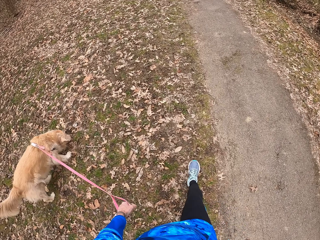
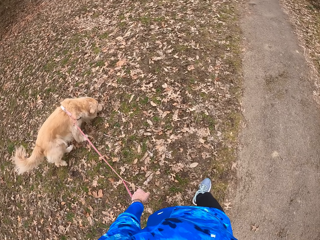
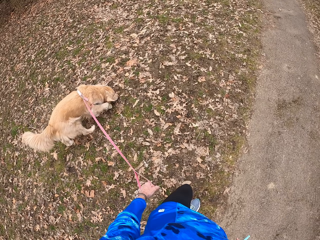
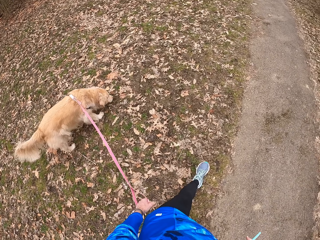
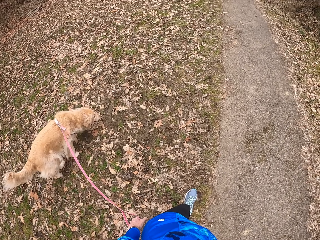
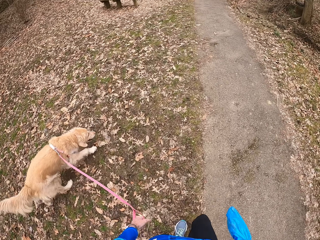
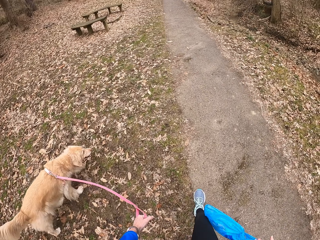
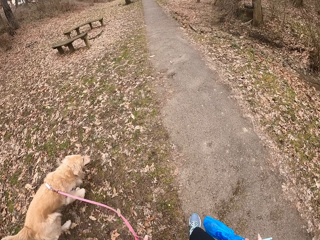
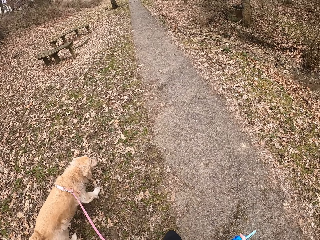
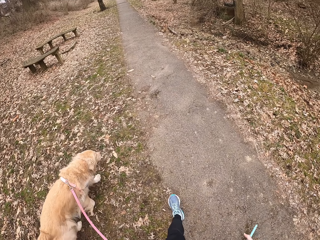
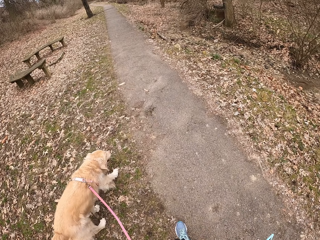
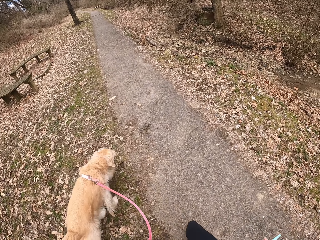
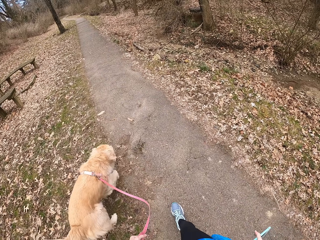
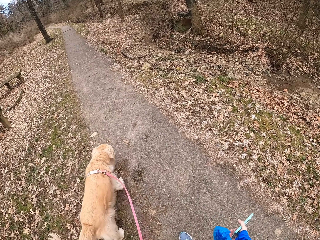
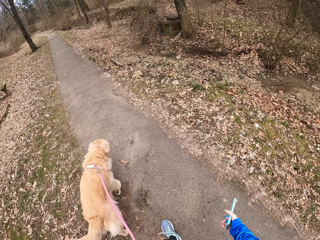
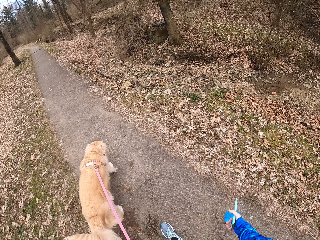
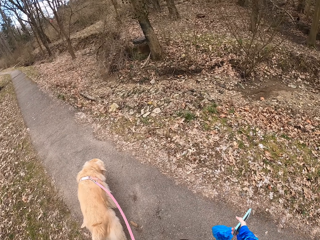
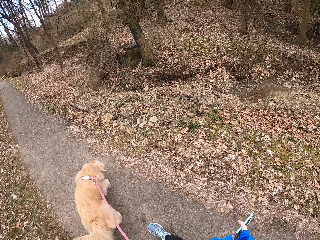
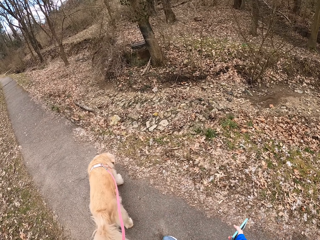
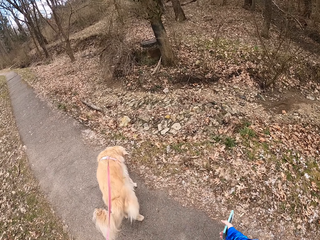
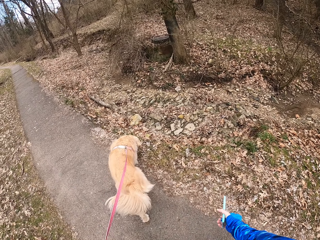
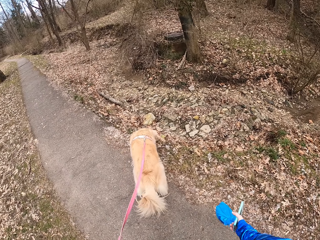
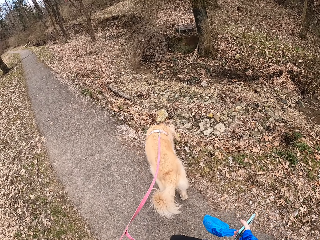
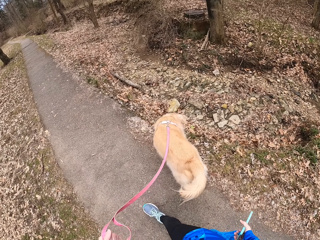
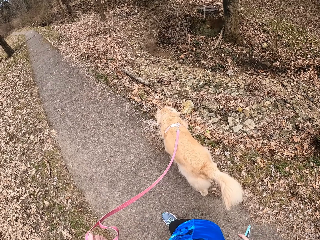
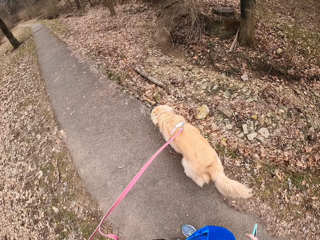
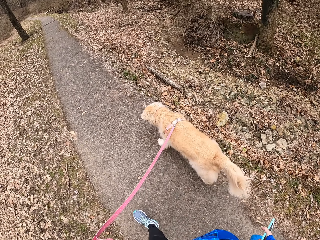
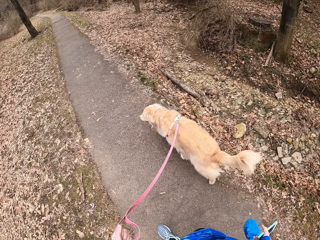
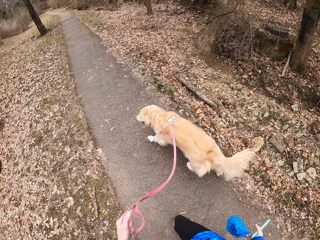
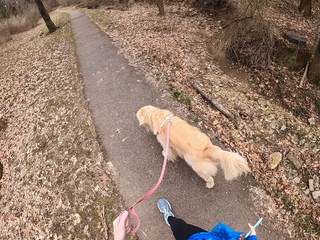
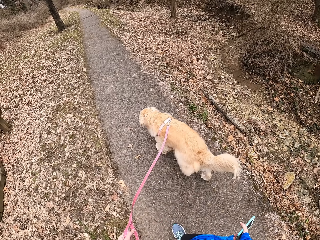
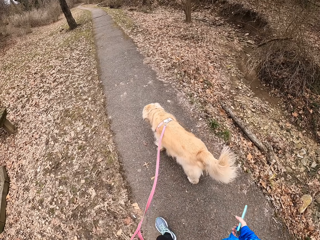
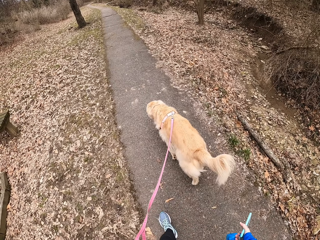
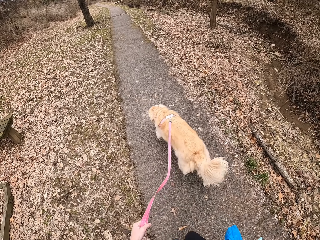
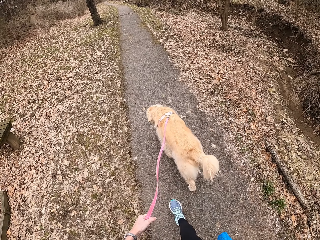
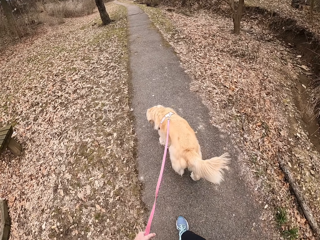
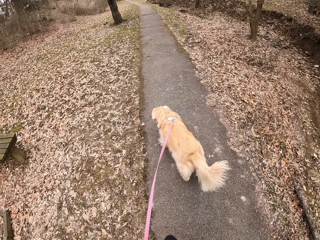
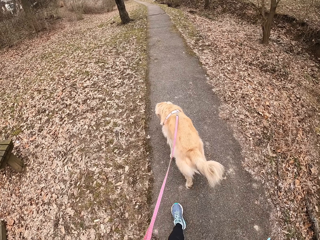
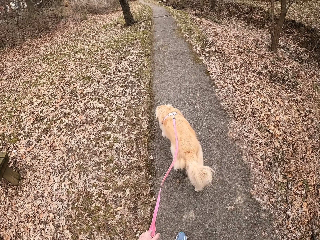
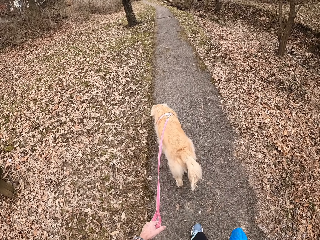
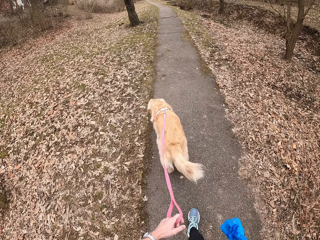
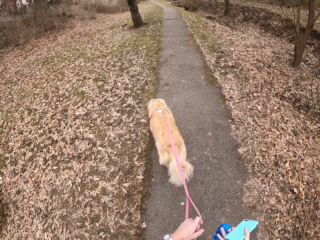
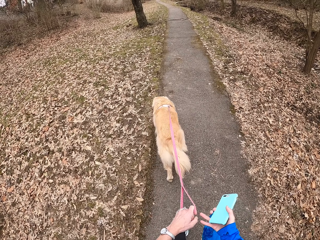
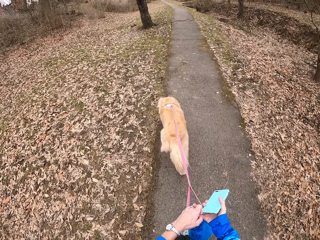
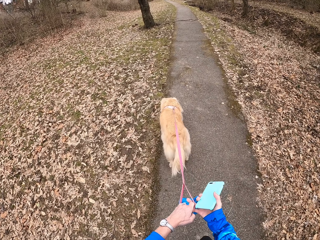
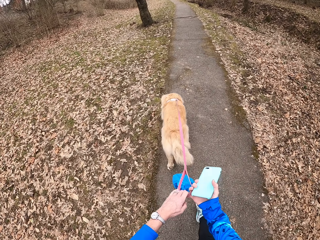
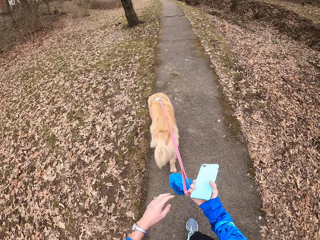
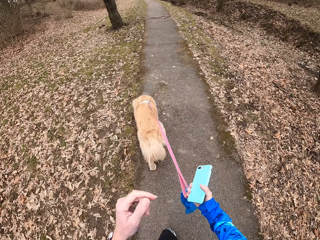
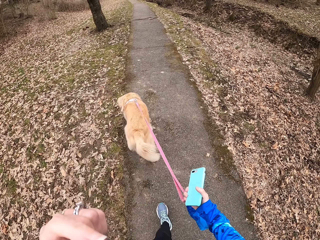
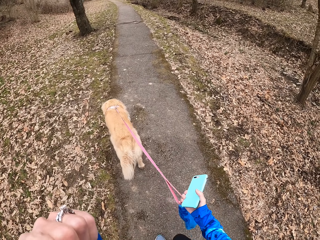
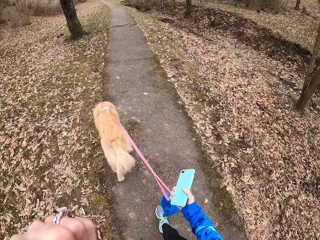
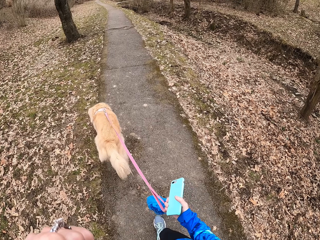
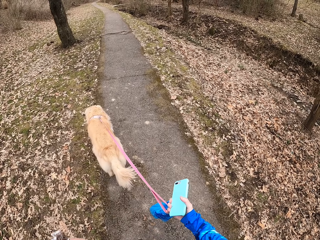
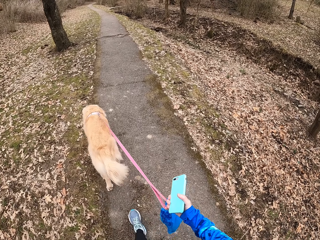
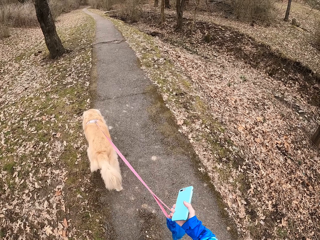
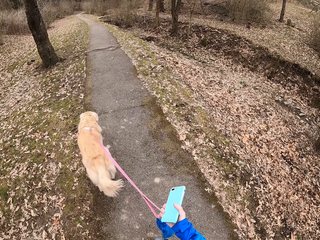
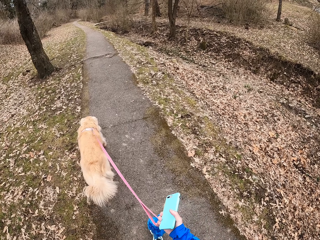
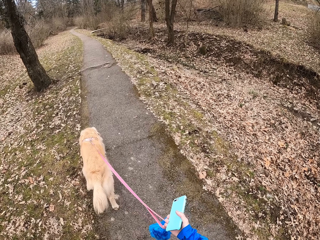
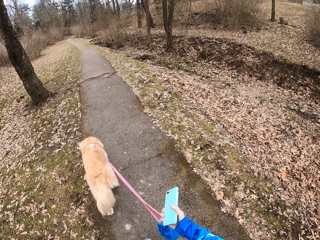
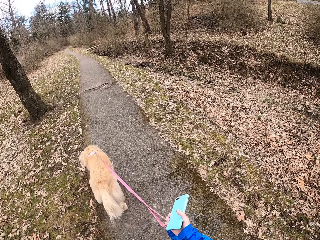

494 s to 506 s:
The camera wearer exchanges the dog leash to her right hand and walks on the path.

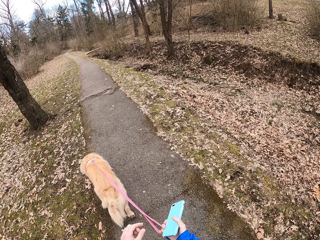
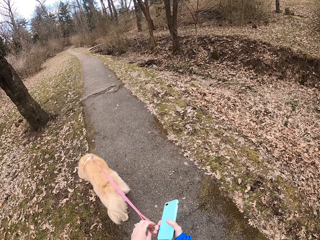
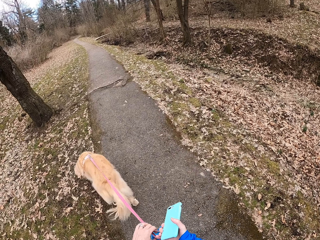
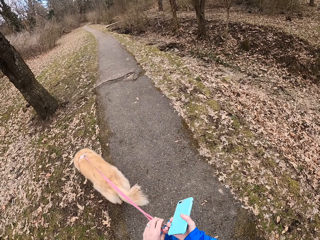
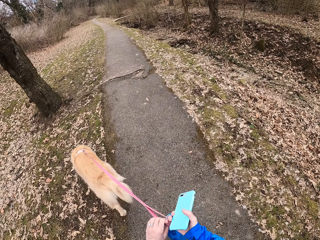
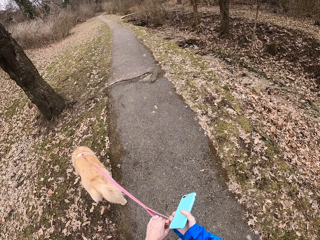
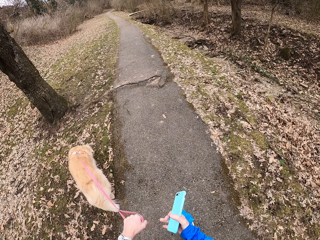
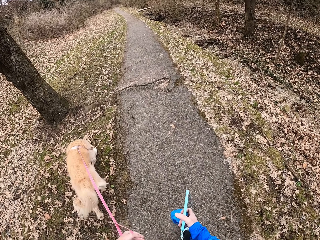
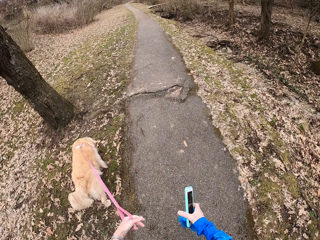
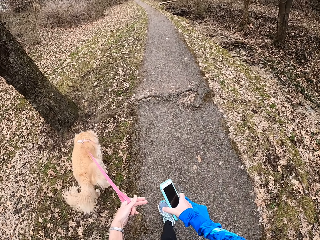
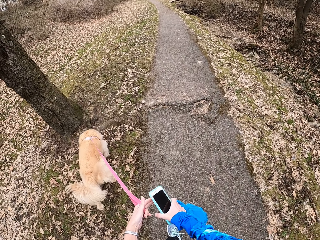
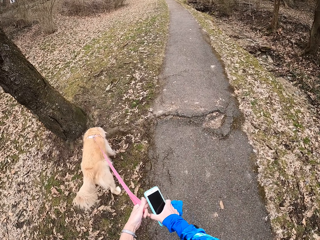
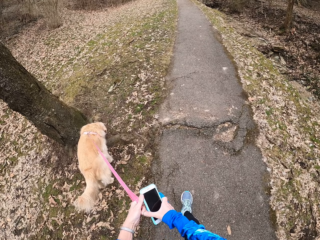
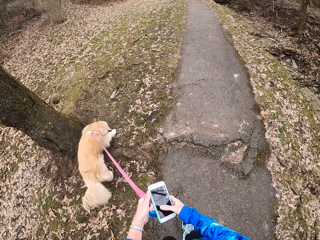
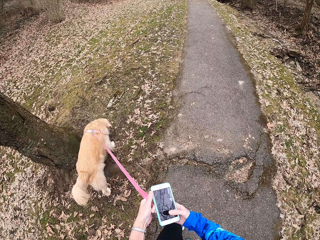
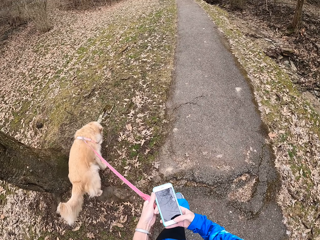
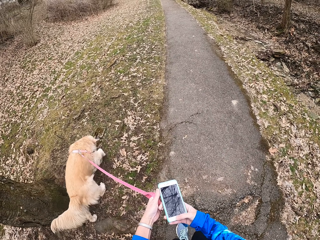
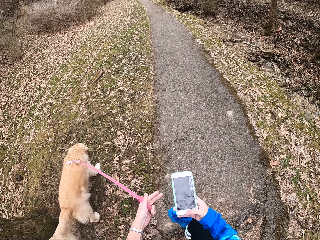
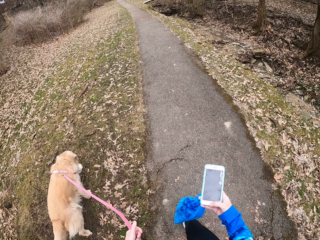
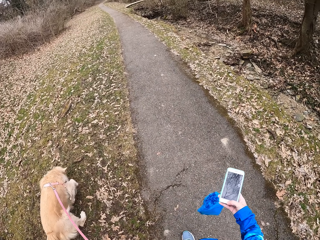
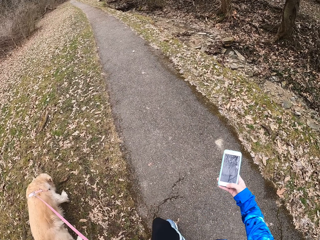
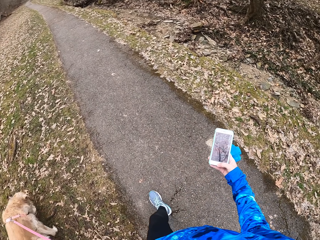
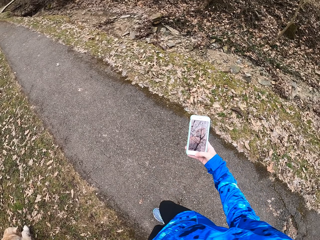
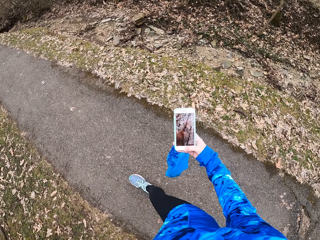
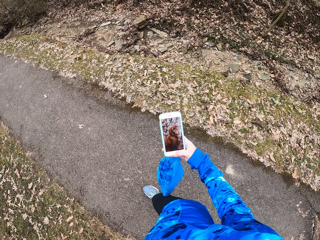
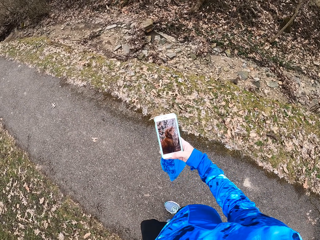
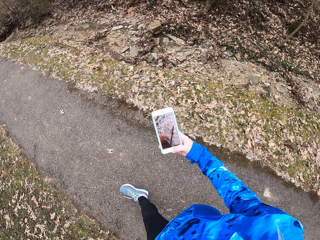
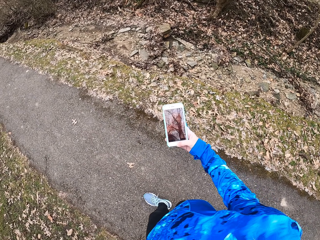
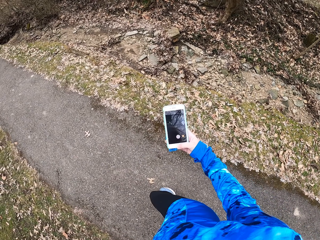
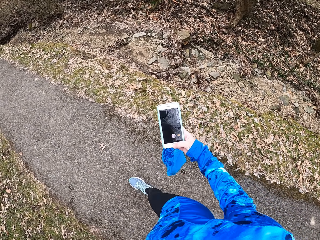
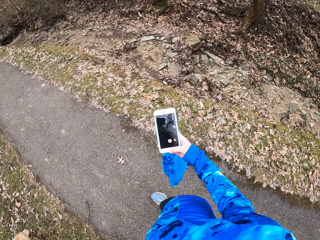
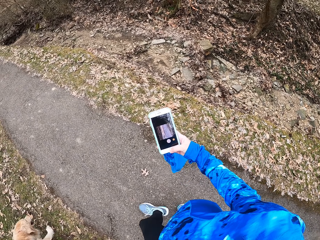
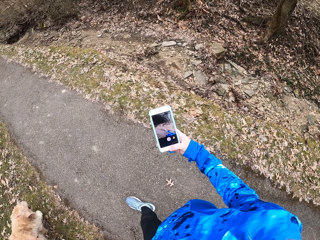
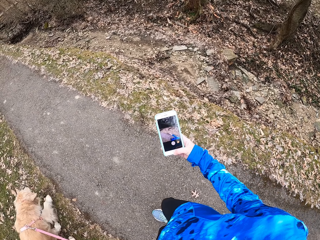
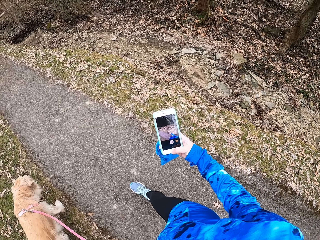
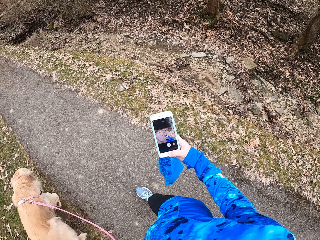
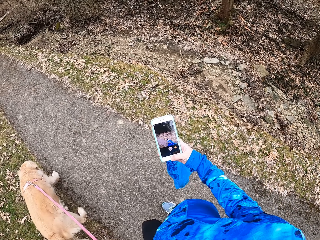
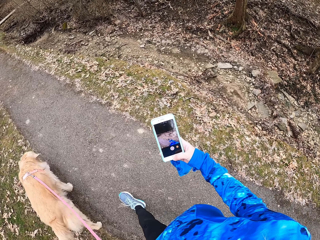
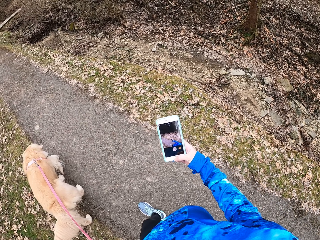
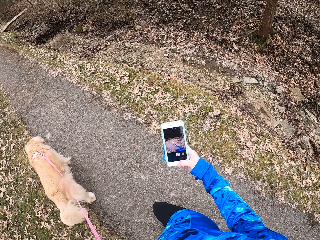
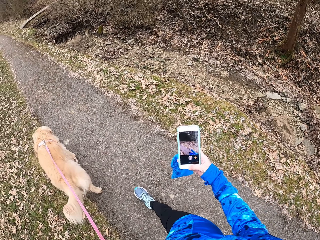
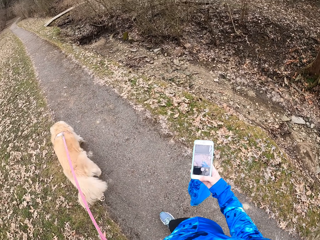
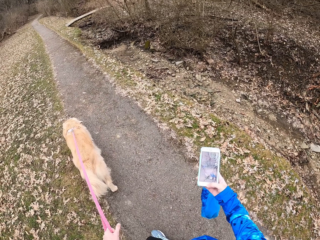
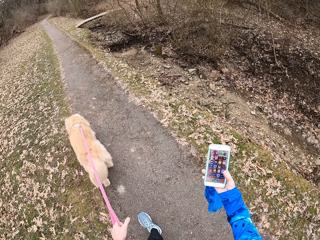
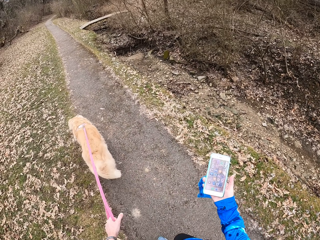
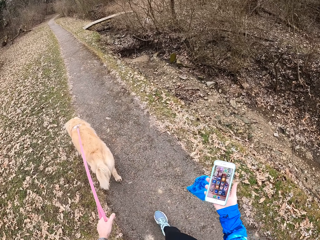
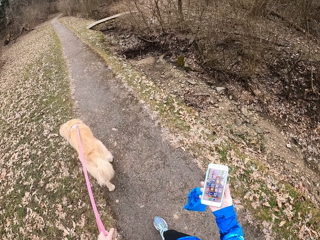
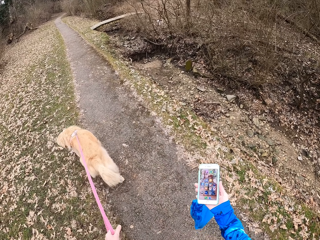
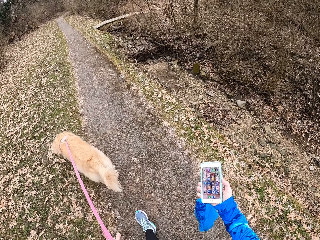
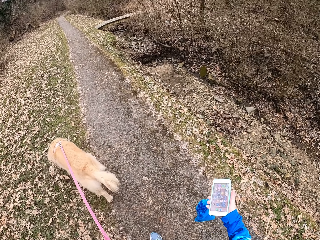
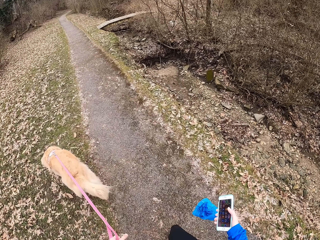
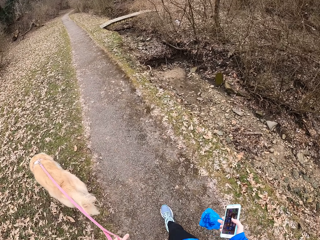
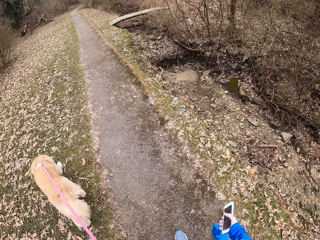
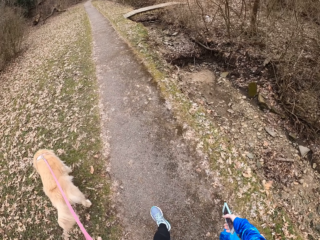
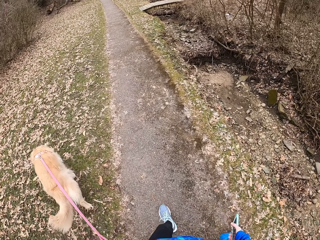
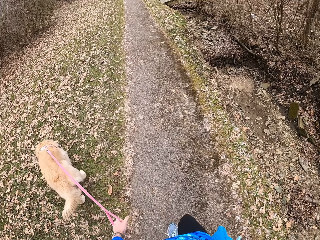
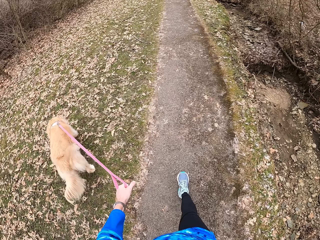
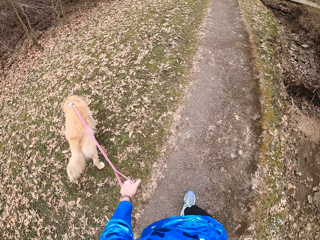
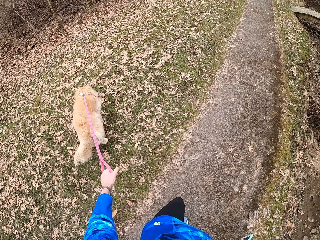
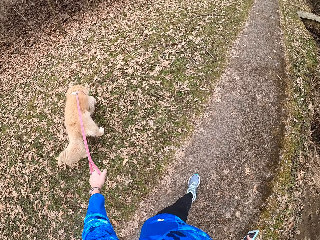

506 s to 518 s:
The camera wearer exchanges the dog leash to her left hand. She walks on the path. She operates the phone. She walks on the path.
